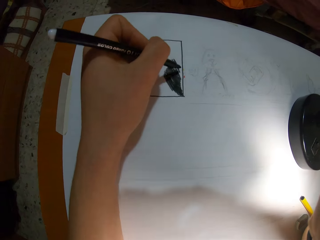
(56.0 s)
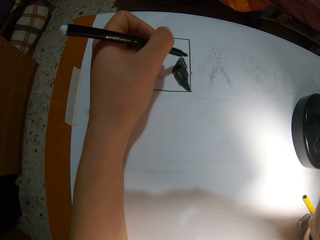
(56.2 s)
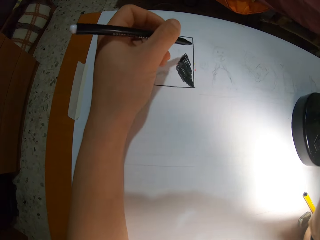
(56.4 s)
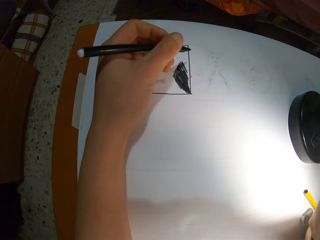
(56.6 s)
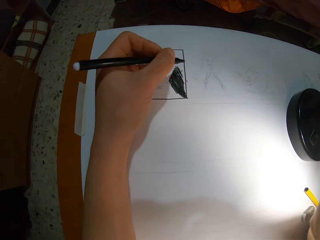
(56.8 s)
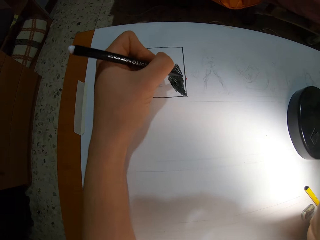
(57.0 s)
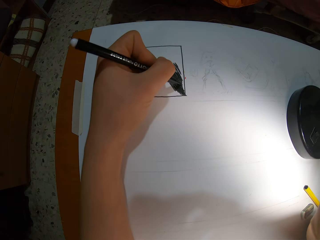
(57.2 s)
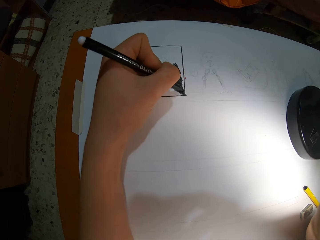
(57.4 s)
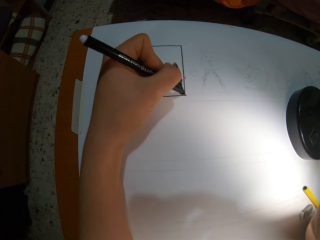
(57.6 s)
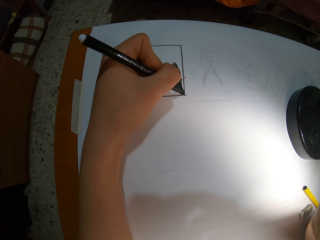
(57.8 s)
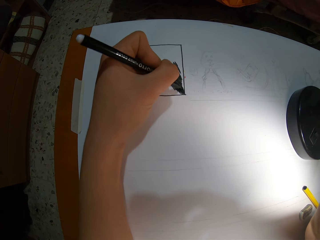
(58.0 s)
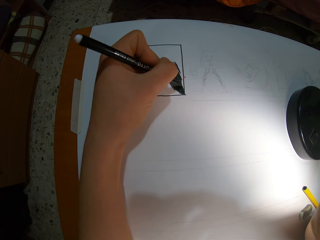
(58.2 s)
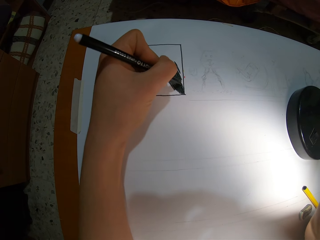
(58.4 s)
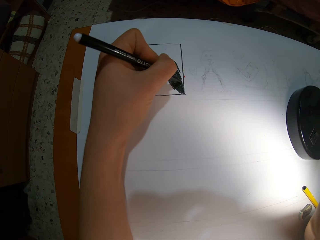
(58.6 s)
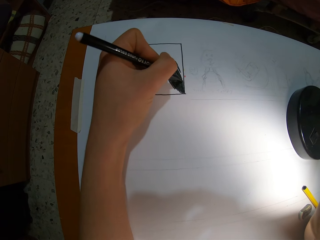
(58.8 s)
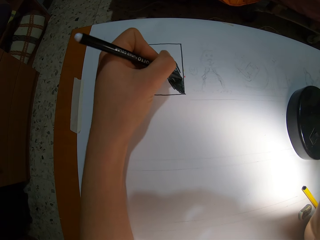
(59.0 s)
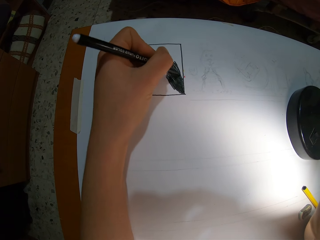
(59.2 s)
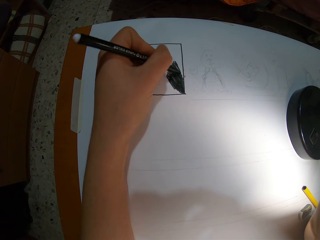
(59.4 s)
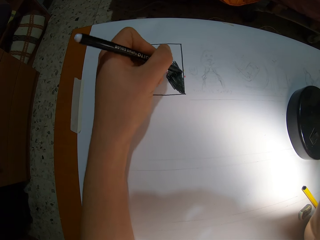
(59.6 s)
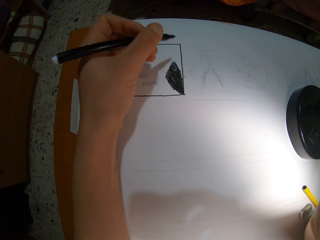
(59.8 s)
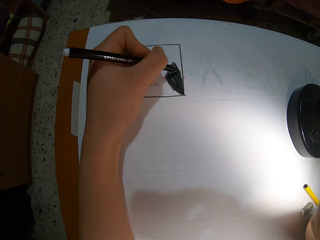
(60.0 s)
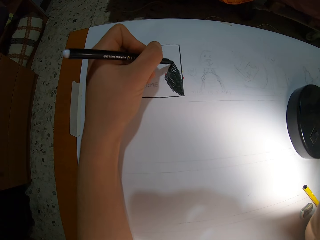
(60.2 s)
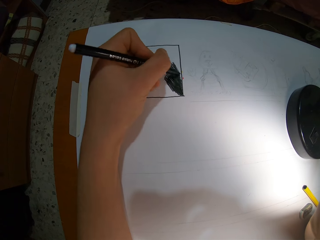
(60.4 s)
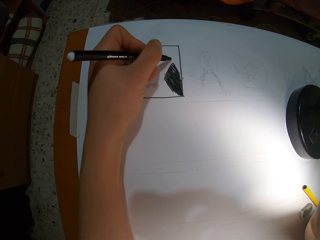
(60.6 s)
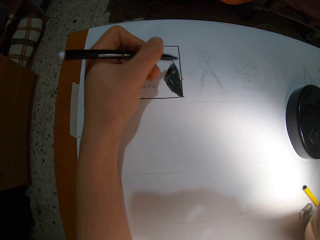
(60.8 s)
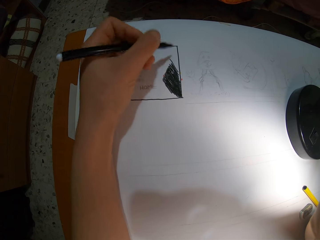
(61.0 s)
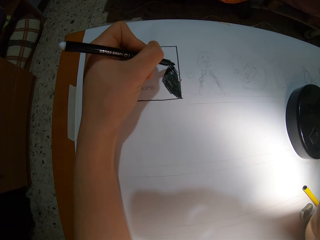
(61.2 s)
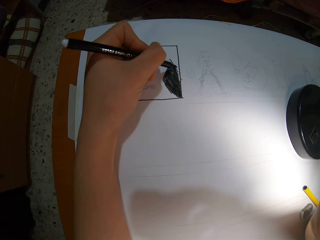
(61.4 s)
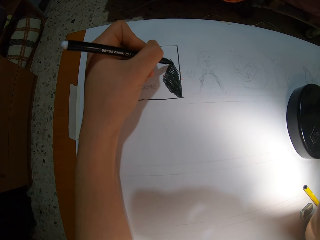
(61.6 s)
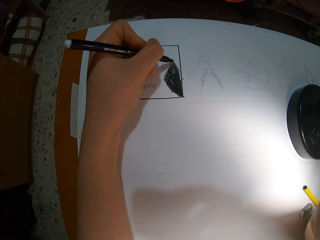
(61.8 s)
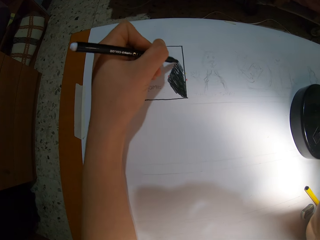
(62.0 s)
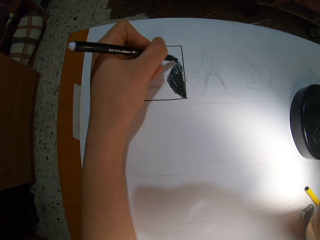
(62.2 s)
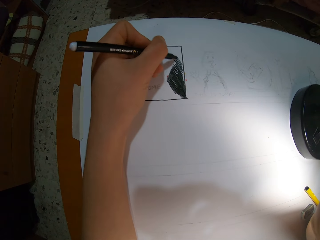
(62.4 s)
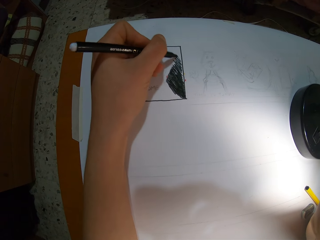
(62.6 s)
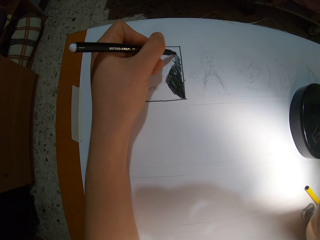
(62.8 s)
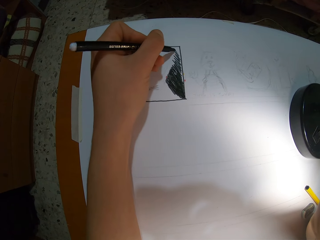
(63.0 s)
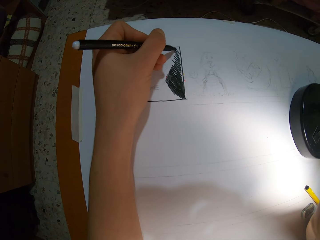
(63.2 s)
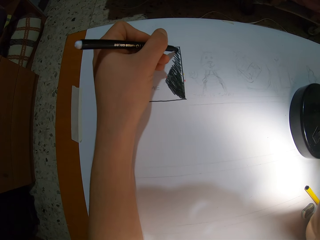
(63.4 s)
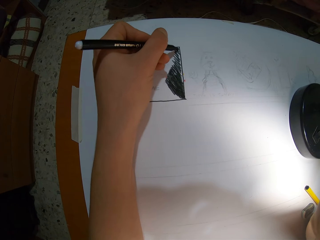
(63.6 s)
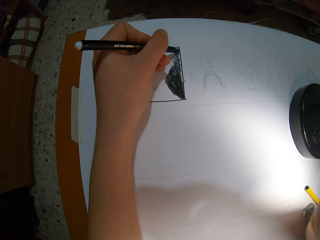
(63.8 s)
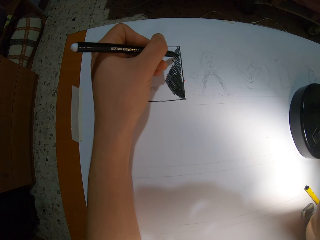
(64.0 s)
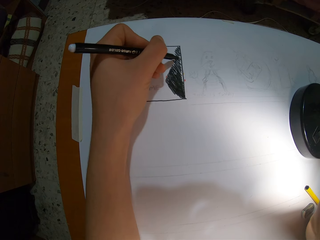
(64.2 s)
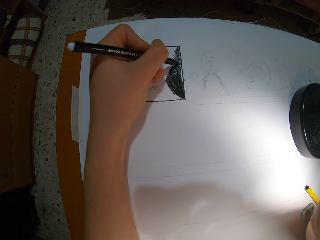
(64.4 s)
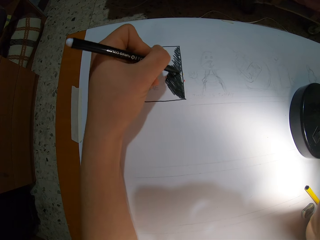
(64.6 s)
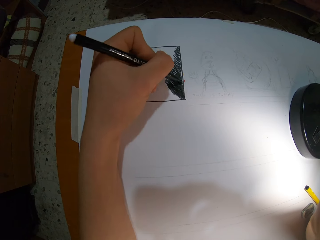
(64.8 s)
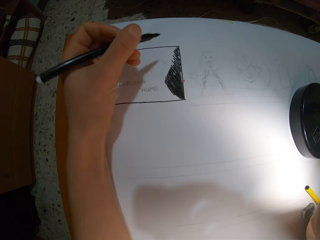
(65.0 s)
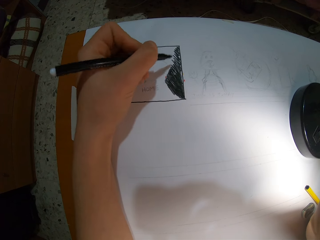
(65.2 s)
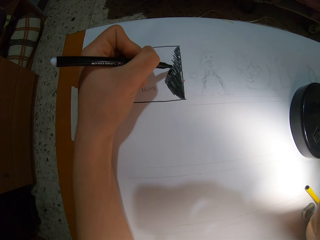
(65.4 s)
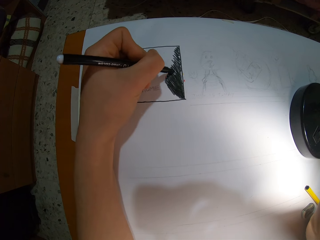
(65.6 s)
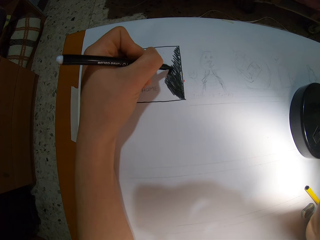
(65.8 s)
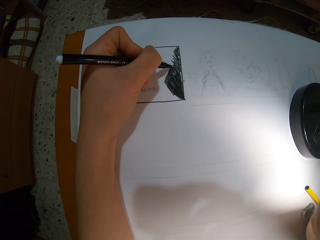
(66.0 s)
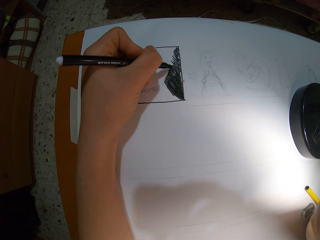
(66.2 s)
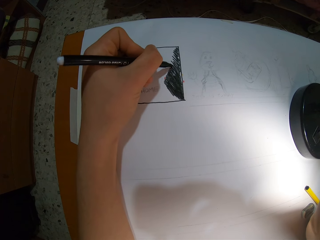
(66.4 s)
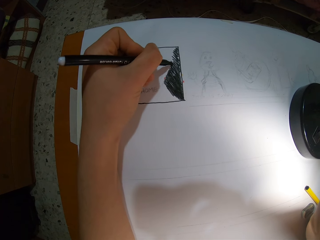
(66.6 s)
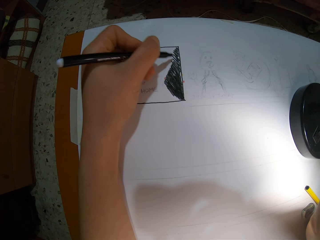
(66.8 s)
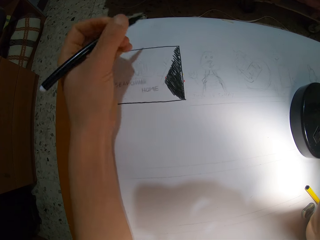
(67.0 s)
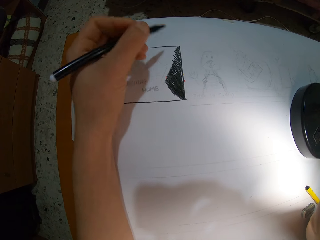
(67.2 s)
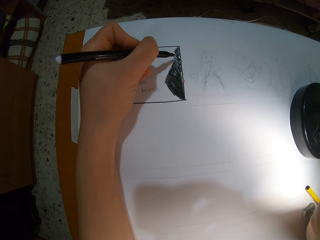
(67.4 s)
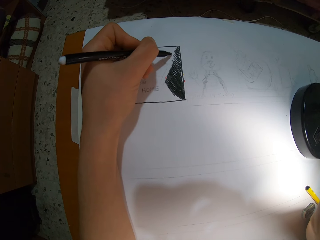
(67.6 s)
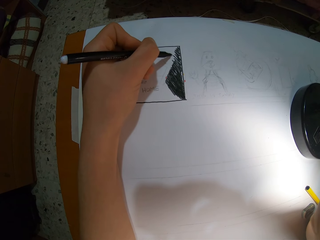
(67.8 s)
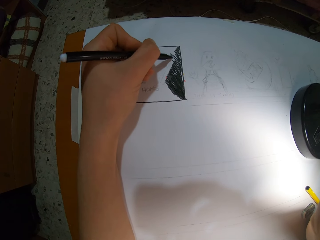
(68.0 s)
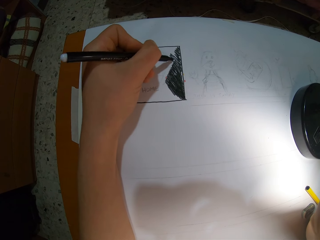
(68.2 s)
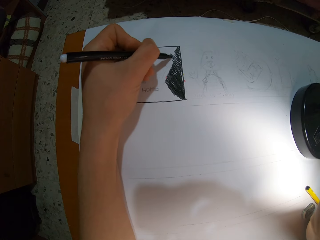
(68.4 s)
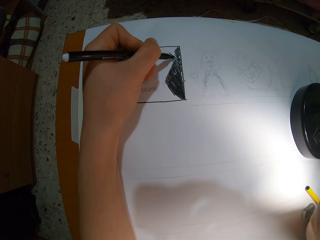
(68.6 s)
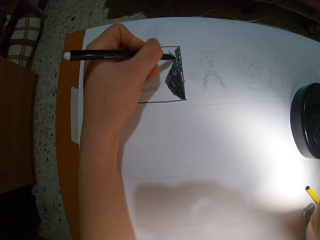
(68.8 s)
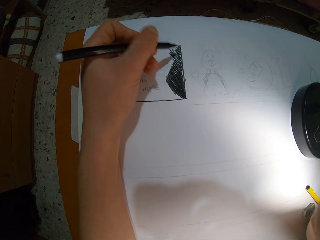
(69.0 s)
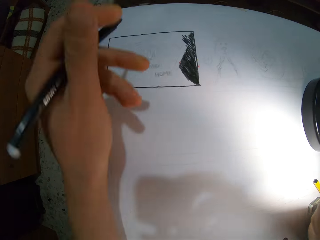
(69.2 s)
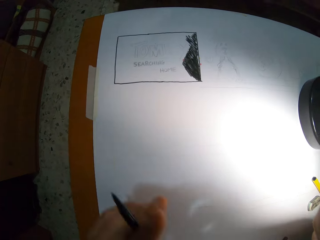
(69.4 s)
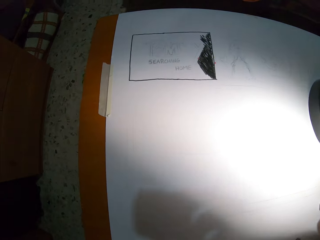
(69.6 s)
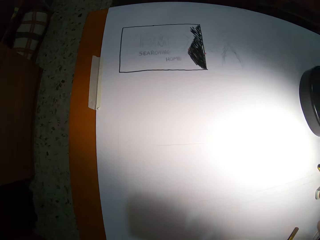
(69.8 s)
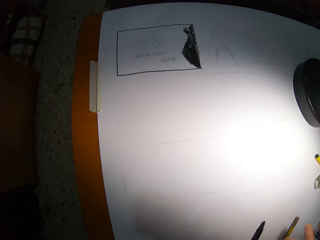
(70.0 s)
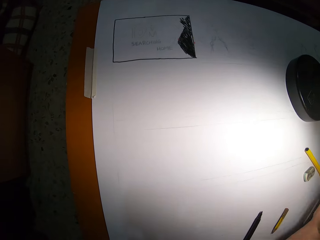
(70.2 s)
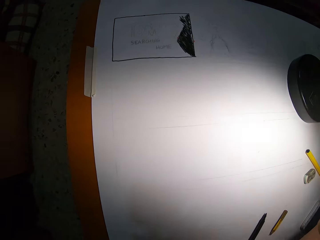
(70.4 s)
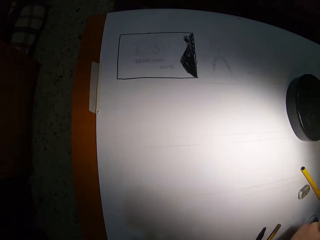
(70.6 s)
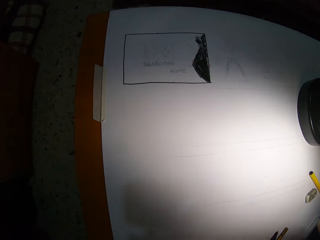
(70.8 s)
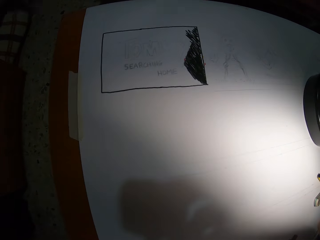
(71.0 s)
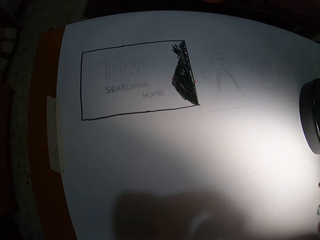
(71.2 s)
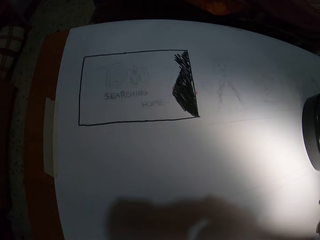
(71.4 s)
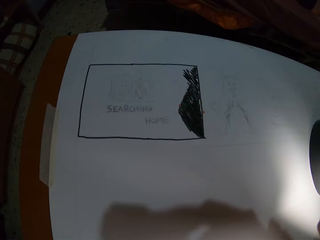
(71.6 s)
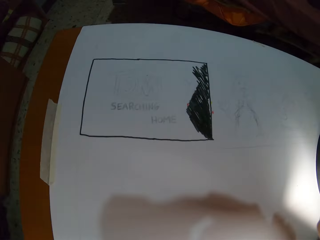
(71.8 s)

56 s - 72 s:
The camera wearer drops the sketch pen in her left hand on the table. She raises the pen from the paper.

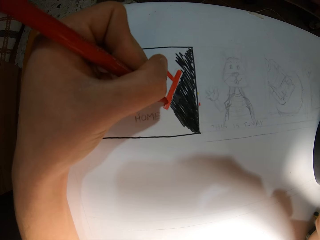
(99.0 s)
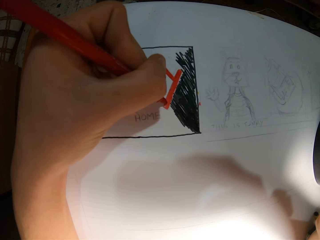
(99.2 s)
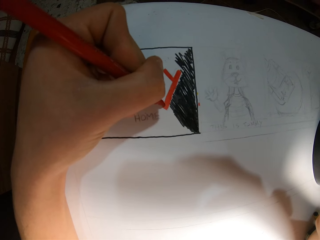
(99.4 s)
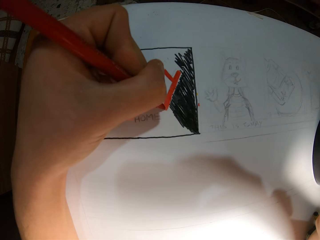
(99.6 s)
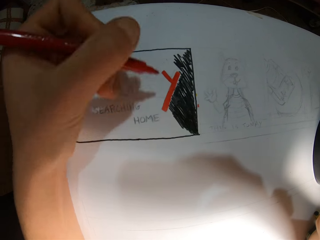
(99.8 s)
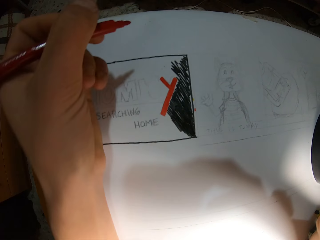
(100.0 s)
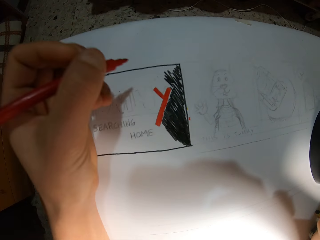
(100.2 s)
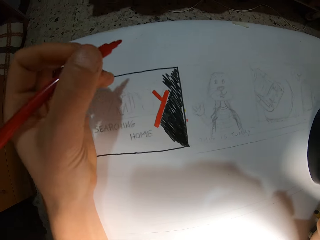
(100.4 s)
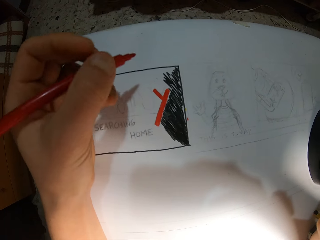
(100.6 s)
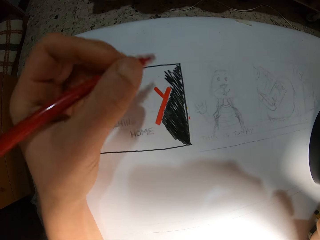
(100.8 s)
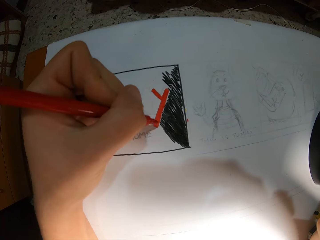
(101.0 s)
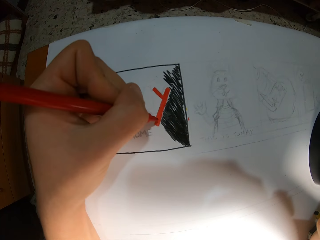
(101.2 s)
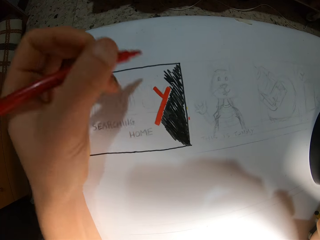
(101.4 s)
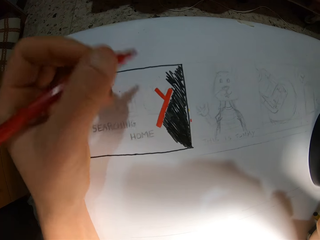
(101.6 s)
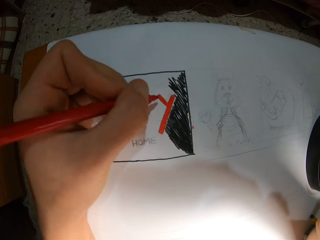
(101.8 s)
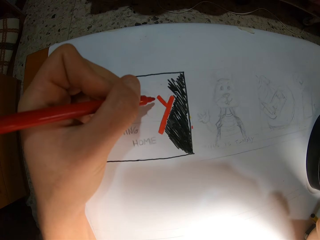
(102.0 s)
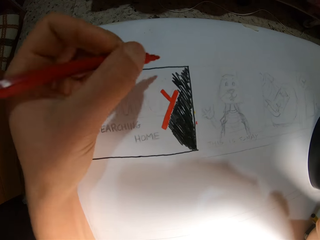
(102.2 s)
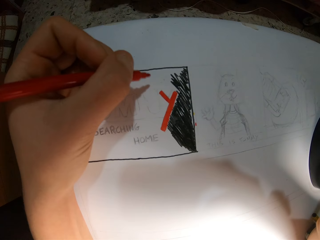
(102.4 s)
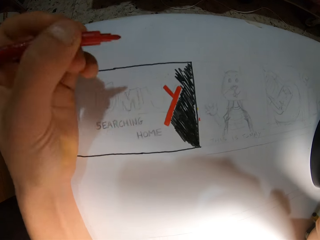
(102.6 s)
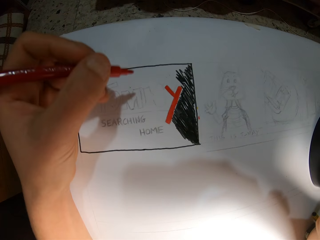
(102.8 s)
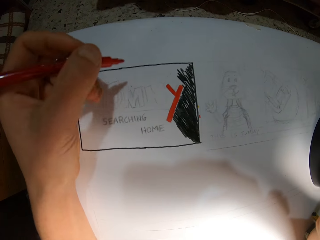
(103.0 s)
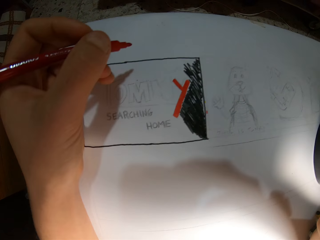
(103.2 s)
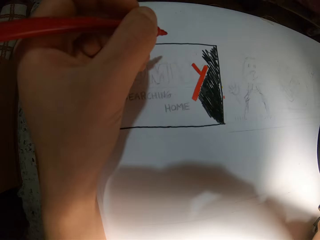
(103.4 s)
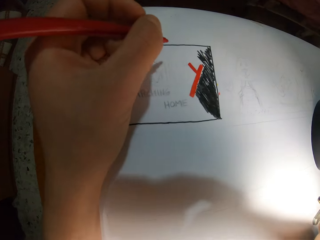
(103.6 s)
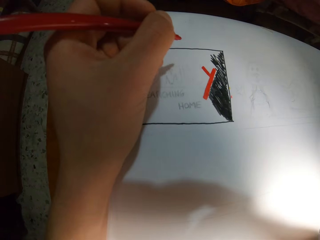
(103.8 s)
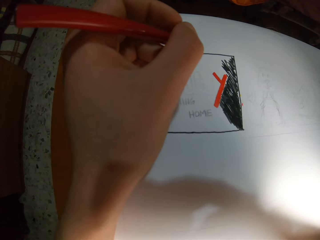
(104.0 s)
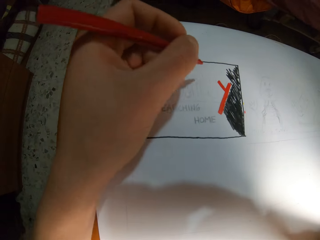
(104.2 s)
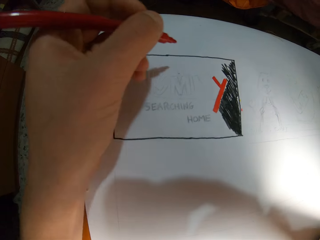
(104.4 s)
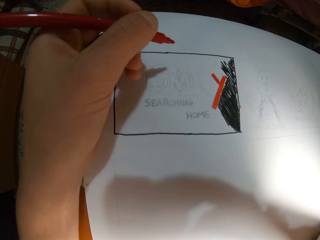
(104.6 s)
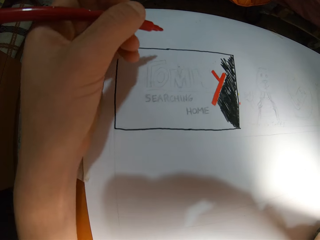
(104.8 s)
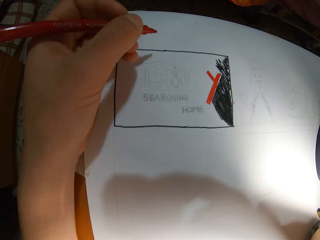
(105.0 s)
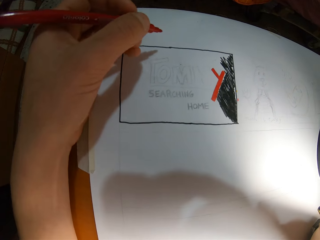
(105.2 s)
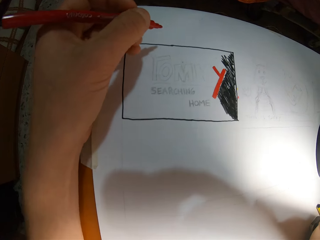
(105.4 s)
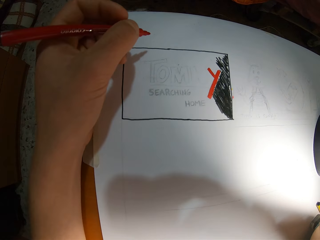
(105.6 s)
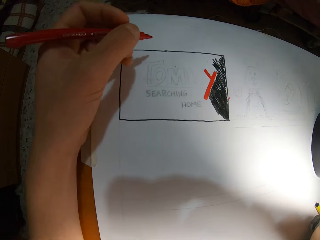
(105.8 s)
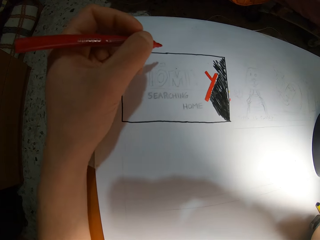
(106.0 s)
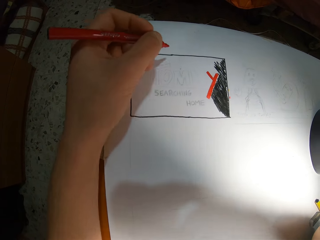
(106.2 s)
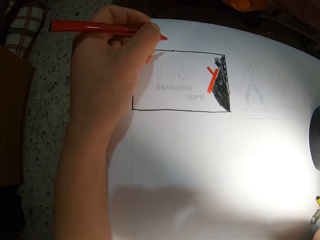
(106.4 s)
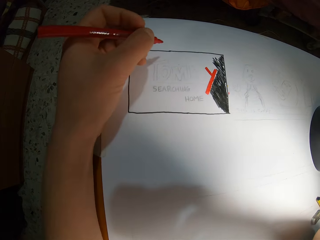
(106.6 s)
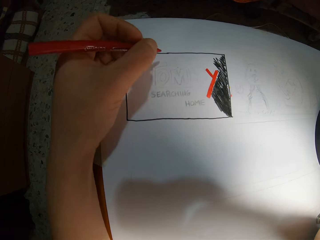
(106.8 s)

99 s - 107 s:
The camera wearer raises the pen from the paper. They look at the paper.
